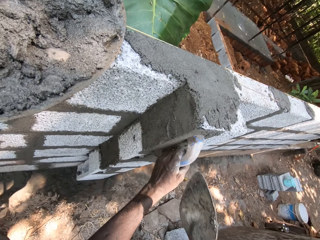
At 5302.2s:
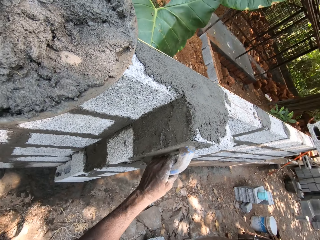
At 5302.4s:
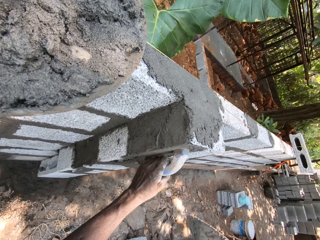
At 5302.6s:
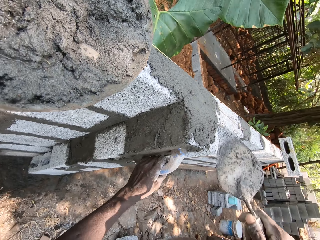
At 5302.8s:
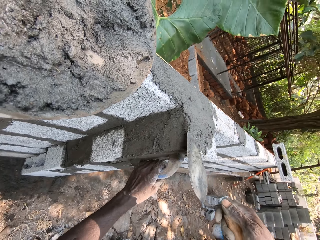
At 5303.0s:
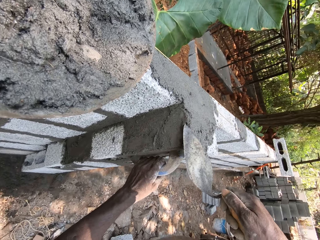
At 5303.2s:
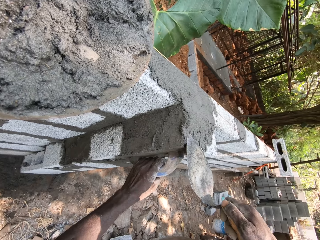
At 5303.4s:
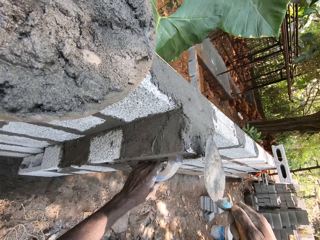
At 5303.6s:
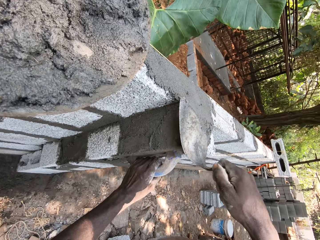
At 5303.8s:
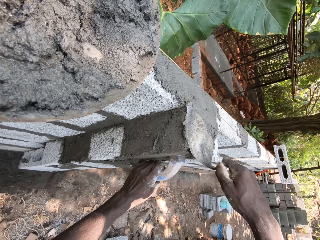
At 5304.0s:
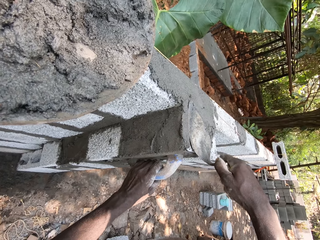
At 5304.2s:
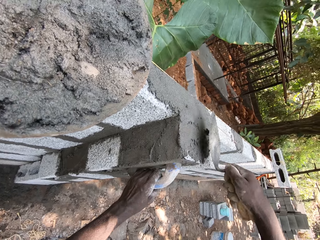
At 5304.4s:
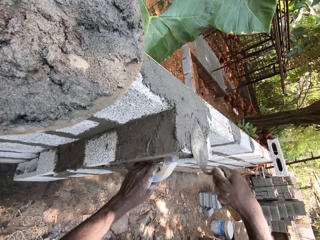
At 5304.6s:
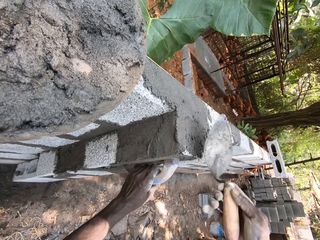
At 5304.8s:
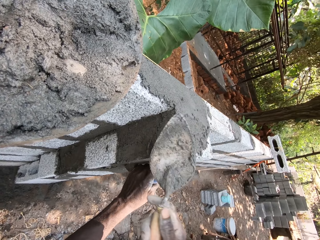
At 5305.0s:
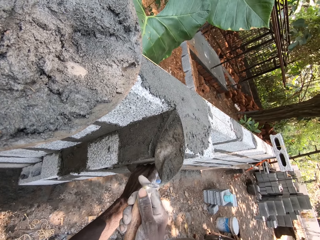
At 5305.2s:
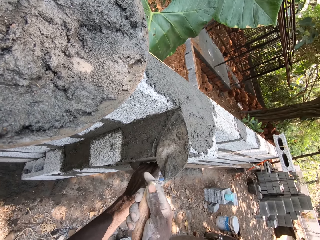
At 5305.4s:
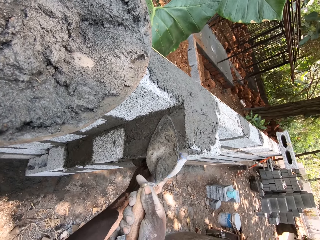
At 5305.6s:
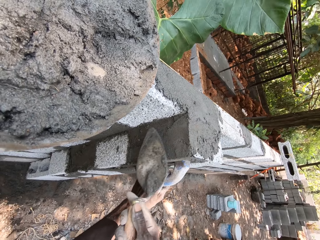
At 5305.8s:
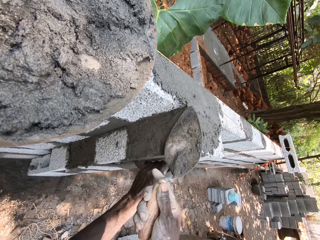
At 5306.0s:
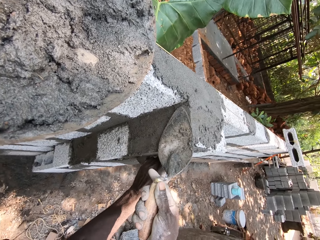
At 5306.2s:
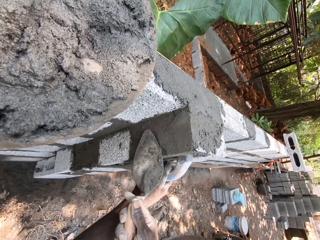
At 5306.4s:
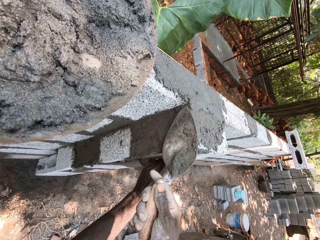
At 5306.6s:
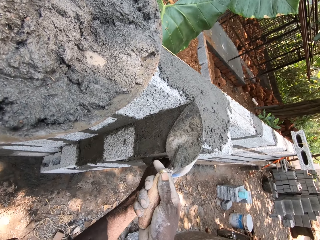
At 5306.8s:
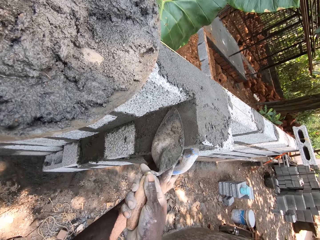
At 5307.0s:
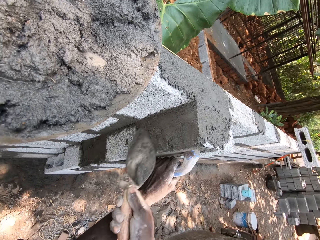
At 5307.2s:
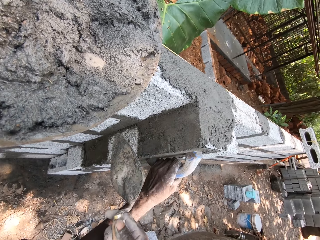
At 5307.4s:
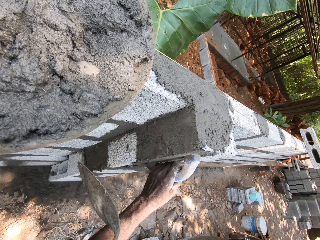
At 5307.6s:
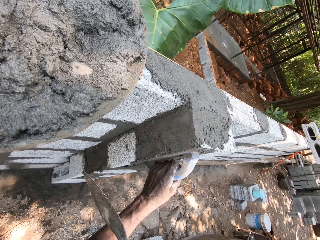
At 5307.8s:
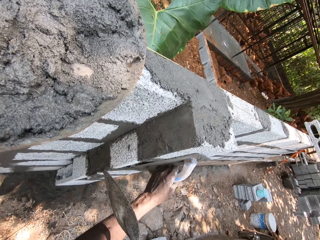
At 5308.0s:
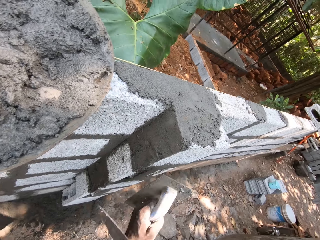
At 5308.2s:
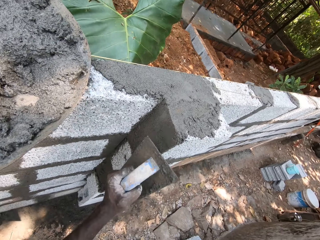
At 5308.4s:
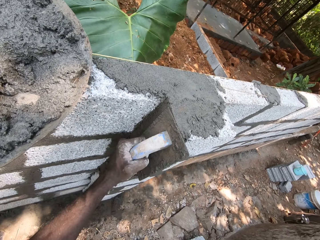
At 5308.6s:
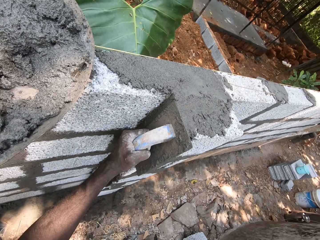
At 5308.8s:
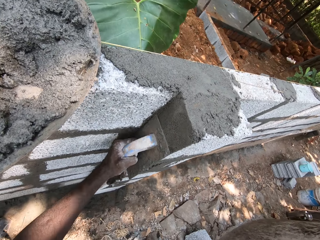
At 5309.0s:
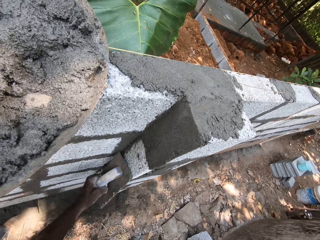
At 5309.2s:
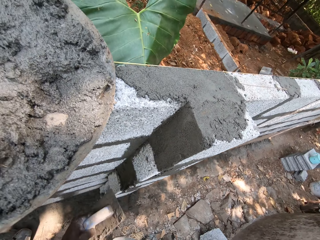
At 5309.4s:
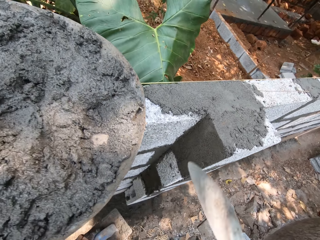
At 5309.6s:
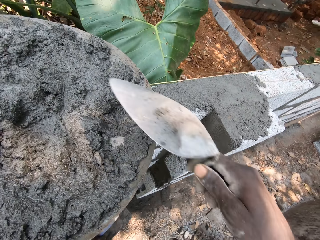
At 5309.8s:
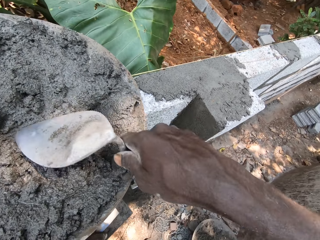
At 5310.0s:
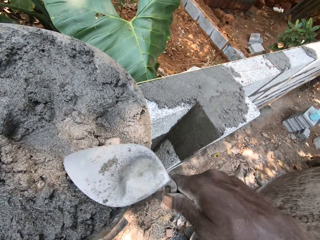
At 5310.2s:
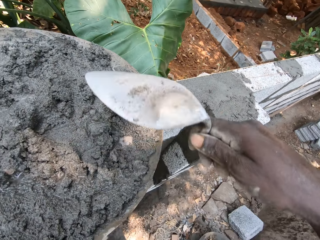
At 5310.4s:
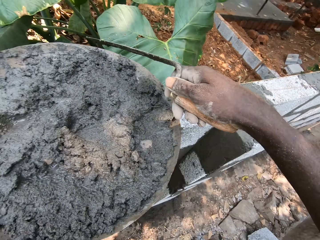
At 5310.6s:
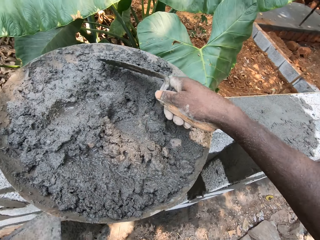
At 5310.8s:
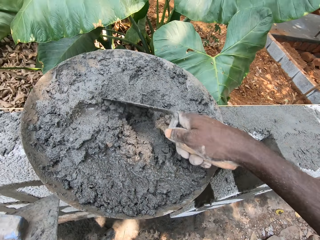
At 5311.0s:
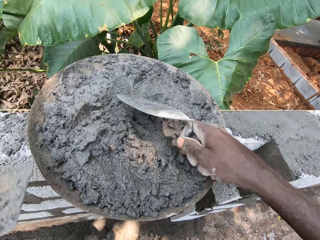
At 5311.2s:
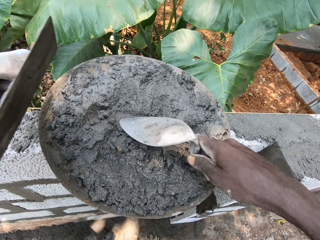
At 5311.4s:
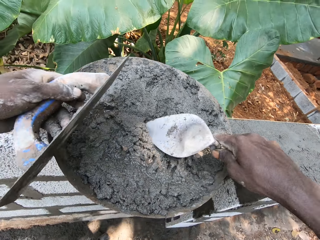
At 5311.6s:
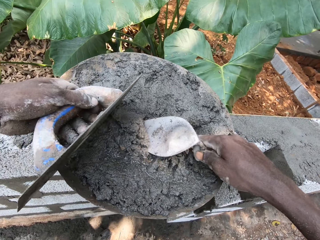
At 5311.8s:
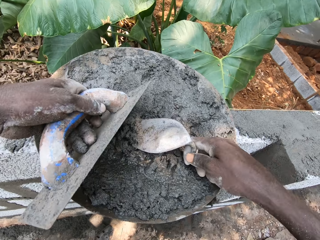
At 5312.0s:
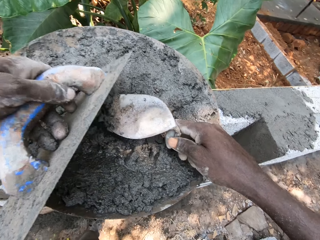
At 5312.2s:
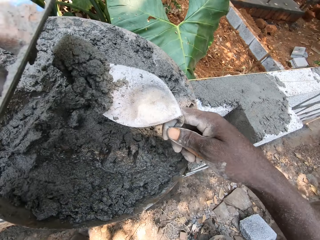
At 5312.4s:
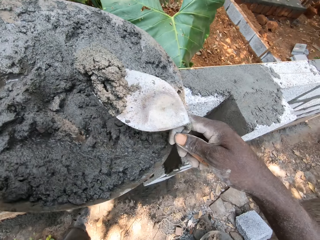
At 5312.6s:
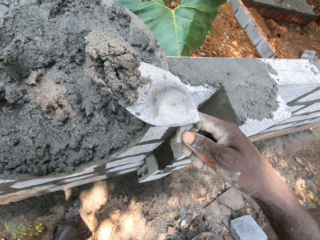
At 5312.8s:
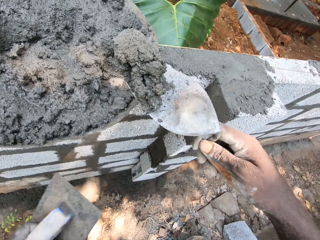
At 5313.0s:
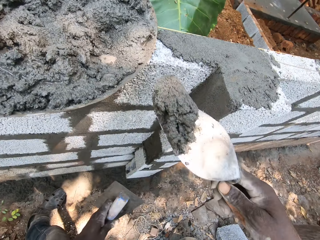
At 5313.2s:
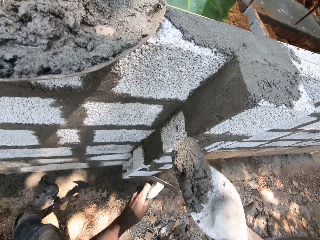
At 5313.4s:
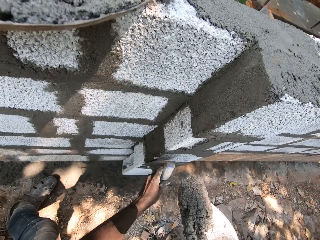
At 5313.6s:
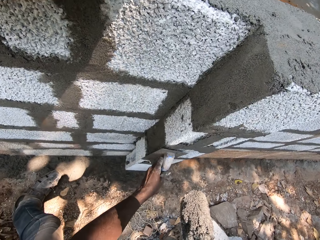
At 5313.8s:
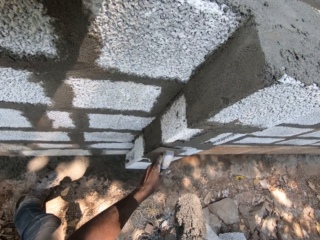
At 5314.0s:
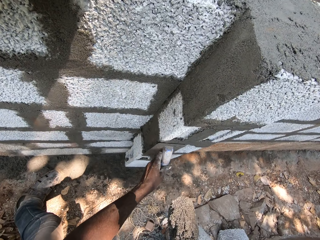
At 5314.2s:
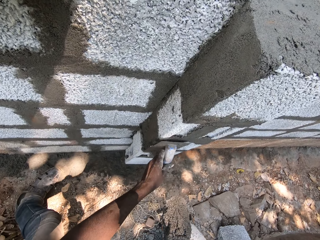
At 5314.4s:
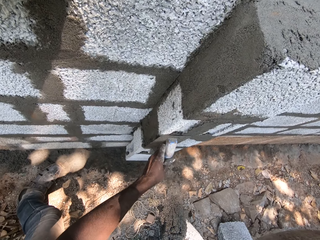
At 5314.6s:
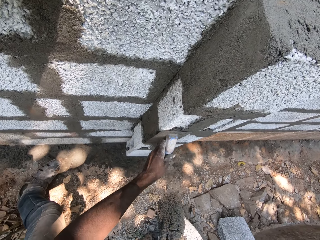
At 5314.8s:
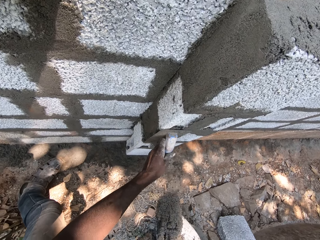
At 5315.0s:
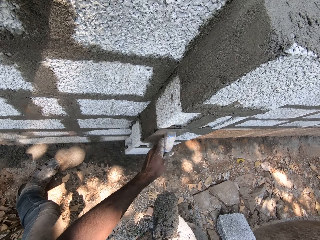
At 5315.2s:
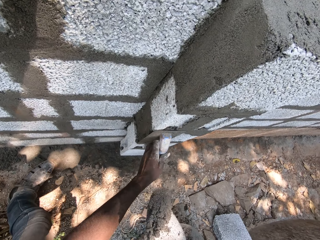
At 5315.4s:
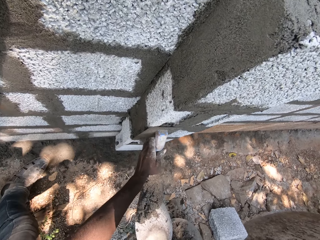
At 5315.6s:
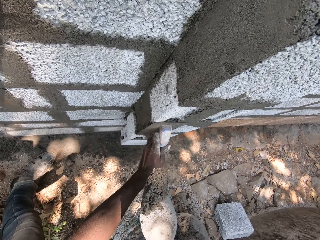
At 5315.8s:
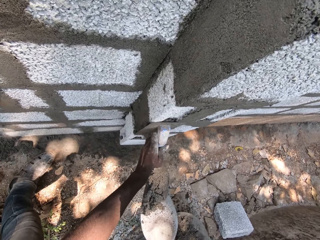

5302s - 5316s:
The camera wearer smoothens the mortar on the brick with the brick trowel in his right hand. He smoothens the mortar on the brick with the wooden float in his left hand. He packs mortar in the head pan with his left hand and the brick trowel in his right hand. He slides the trowel on the mortar. He places the wooden float in his left hand on a brick with his left hand.

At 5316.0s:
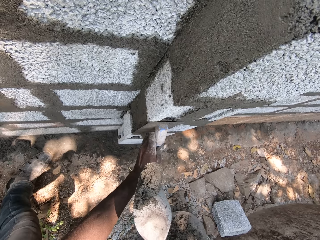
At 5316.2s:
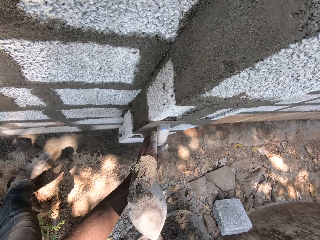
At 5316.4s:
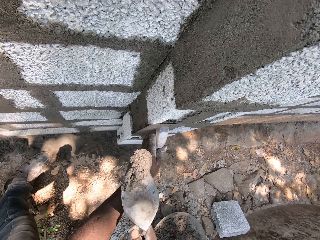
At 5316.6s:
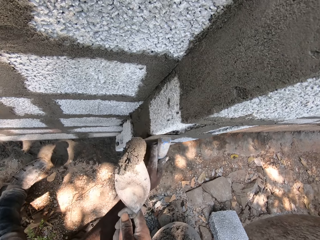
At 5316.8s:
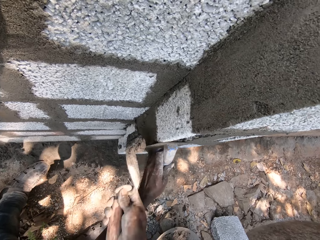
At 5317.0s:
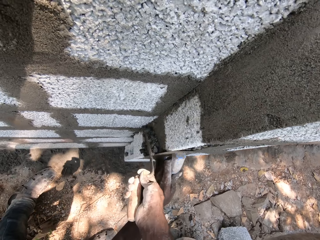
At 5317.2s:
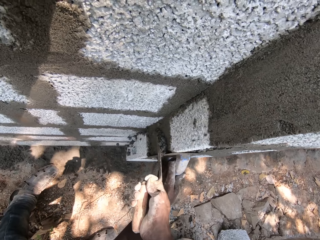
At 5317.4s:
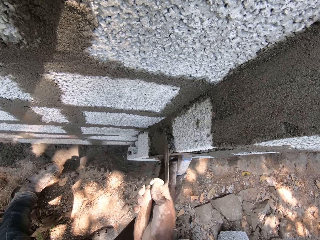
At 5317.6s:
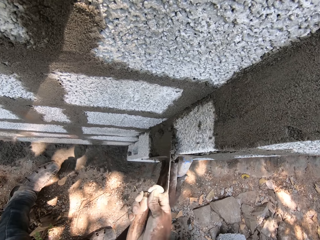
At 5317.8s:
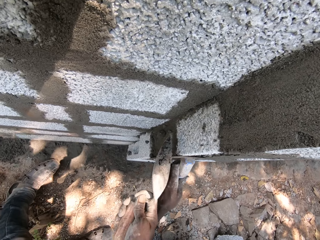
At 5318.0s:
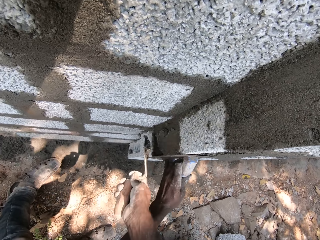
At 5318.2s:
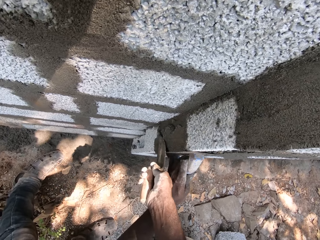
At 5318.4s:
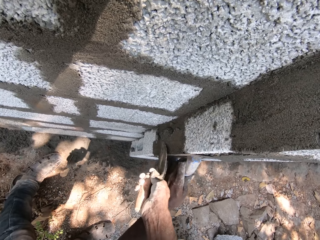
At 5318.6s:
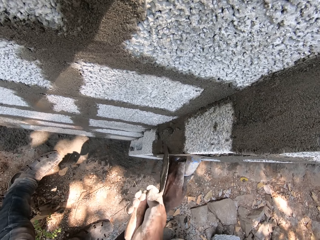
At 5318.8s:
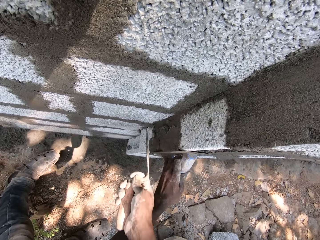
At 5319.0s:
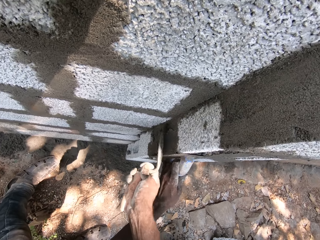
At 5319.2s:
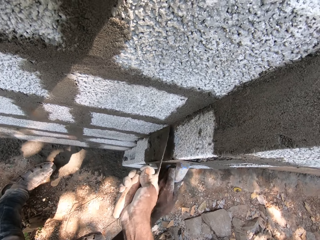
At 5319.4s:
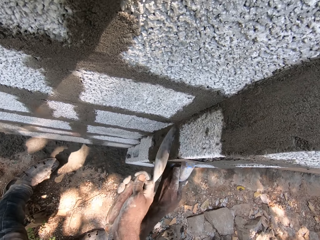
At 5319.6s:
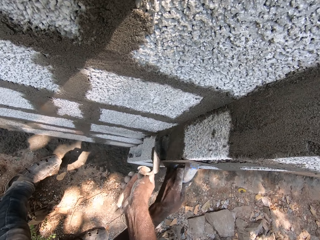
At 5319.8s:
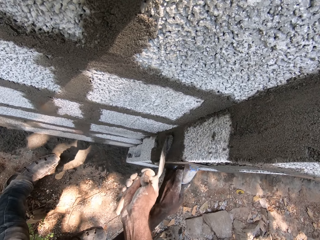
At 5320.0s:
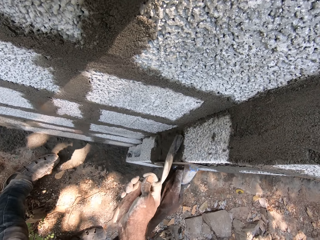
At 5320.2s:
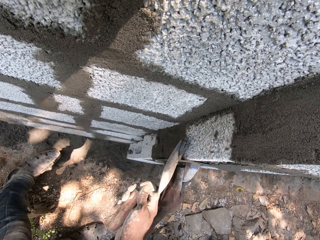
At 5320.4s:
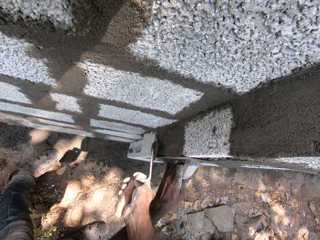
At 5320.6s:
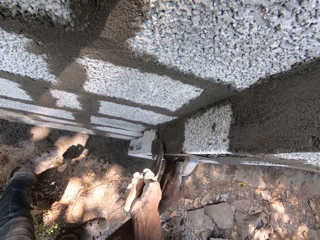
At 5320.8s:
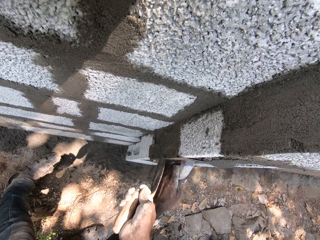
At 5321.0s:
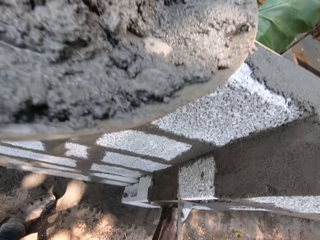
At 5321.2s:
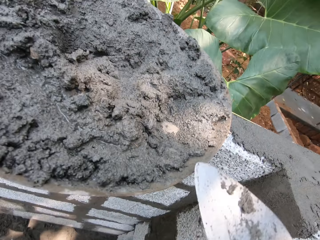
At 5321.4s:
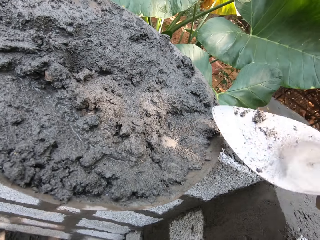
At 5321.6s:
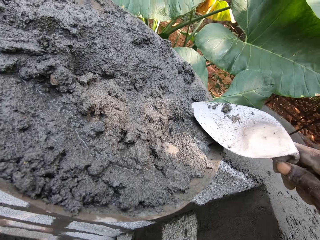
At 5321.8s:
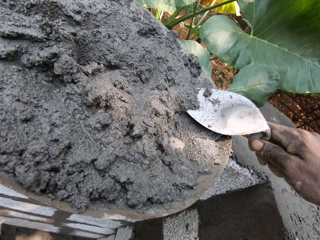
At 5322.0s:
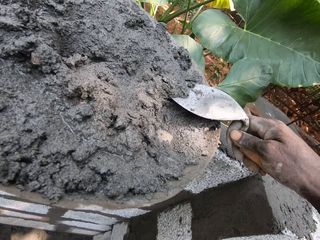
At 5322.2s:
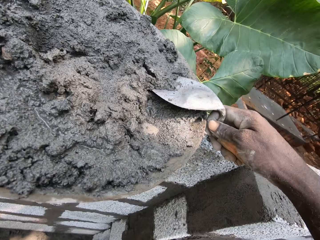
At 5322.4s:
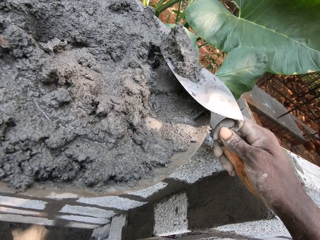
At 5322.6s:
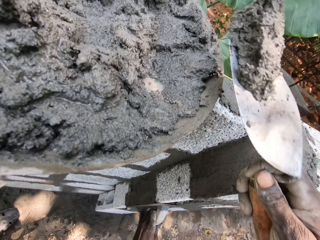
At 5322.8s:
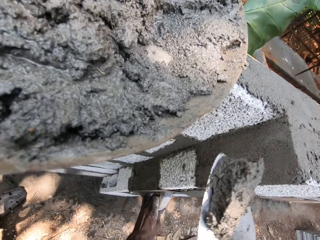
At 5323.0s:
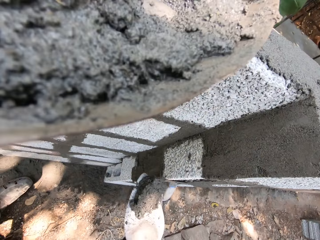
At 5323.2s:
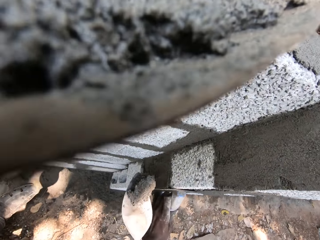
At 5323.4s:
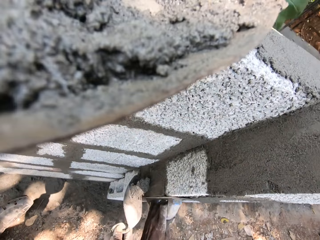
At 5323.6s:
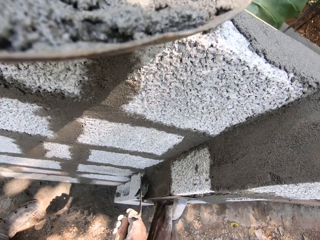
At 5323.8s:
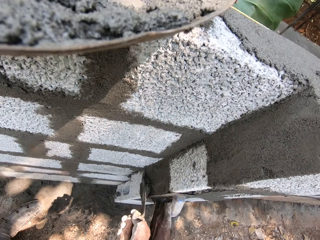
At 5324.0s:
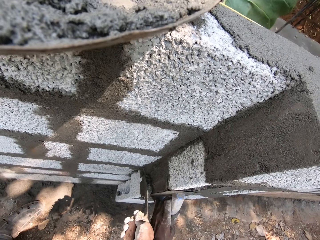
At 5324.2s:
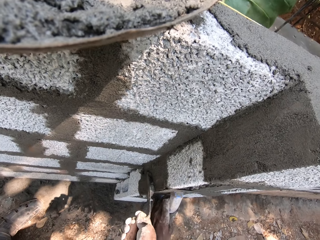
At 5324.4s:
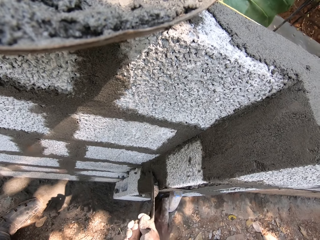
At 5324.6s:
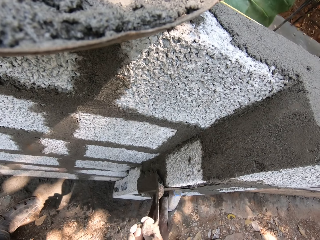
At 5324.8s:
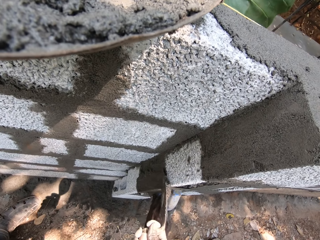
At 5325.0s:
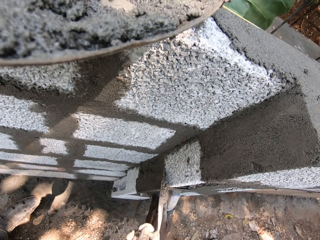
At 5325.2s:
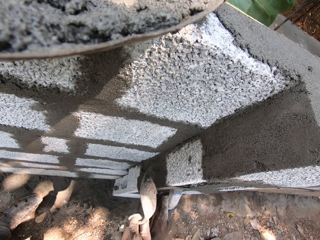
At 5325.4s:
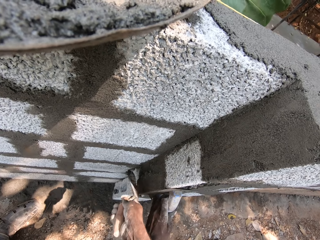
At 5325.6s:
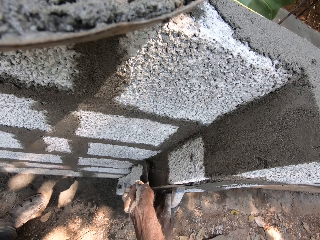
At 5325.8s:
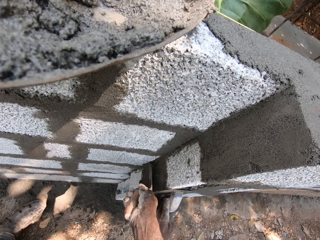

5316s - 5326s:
The camera wearer plasters mortar on the brick with the brick trowel in his right hand with the wooden float in his left hand beside the brick. He packs mortar in the head pan with the brick trowel in his right hand. He plasters mortar on the brick with the brick trowel in his right hand with the wooden float in his left hand beside the brick.
